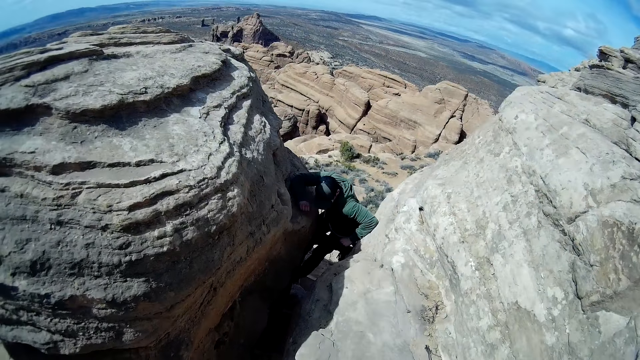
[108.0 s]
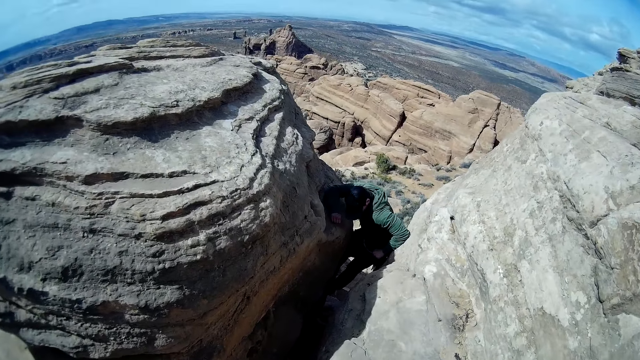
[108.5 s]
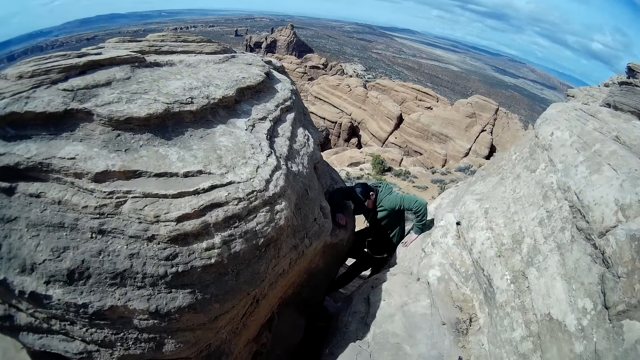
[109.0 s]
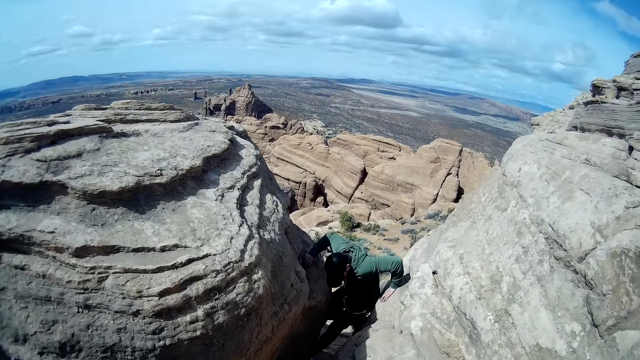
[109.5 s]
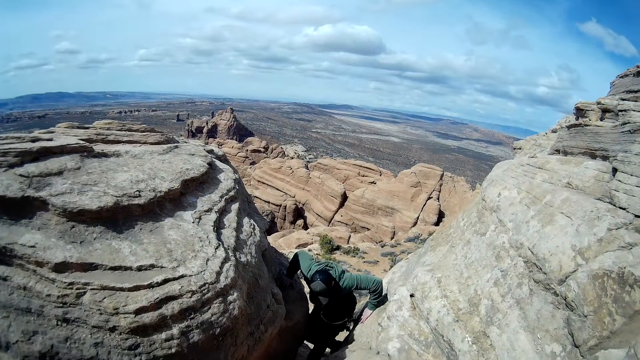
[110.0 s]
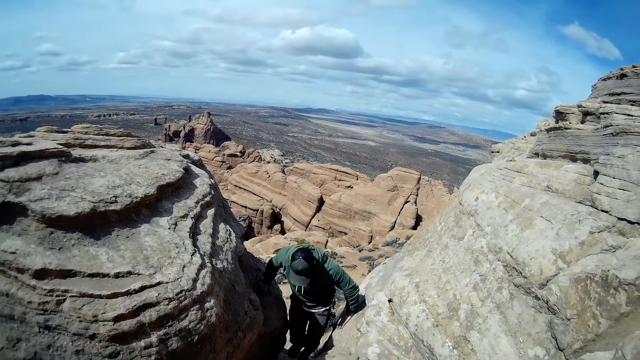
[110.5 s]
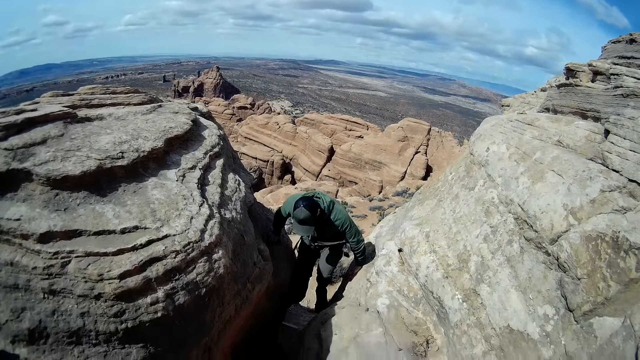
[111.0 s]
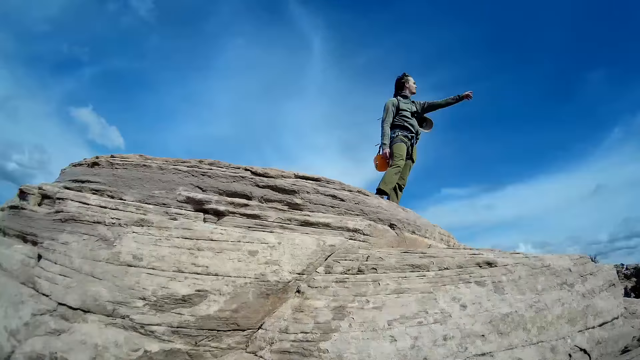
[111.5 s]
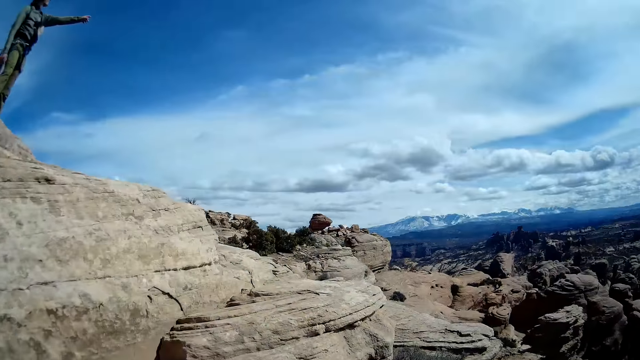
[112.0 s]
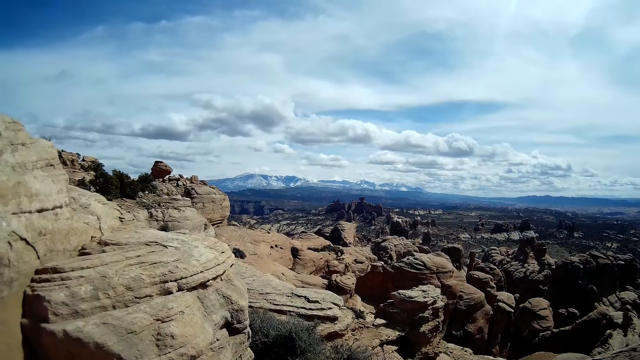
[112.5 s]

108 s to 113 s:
The camera wearer looks at a man. The man points towards the mountain view. The camera wearer looks around.

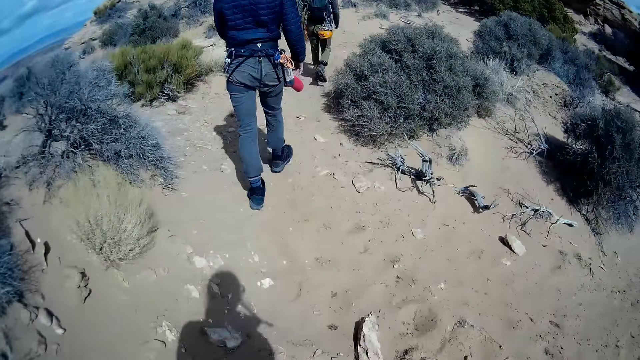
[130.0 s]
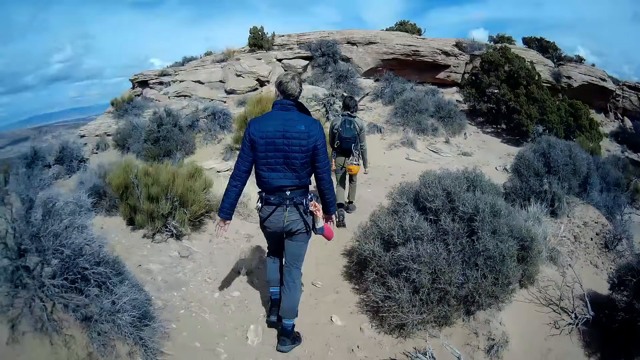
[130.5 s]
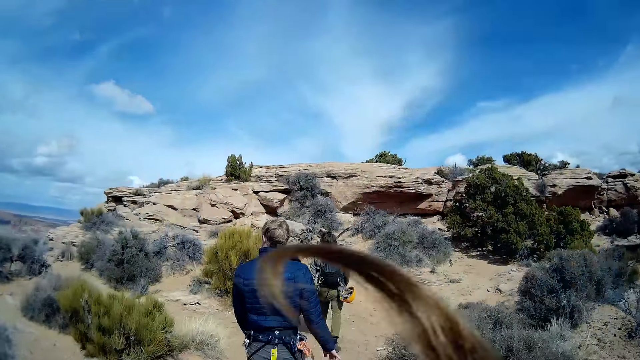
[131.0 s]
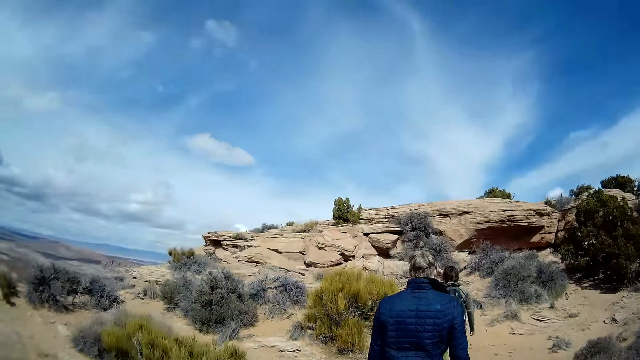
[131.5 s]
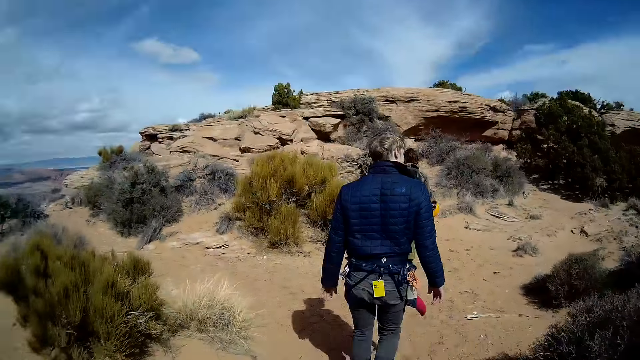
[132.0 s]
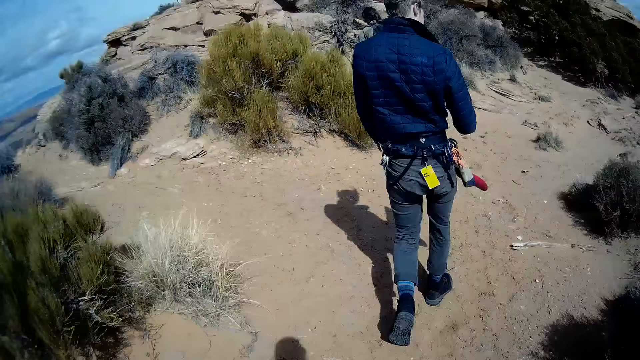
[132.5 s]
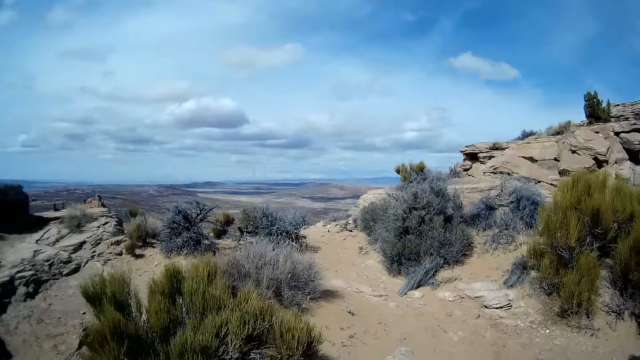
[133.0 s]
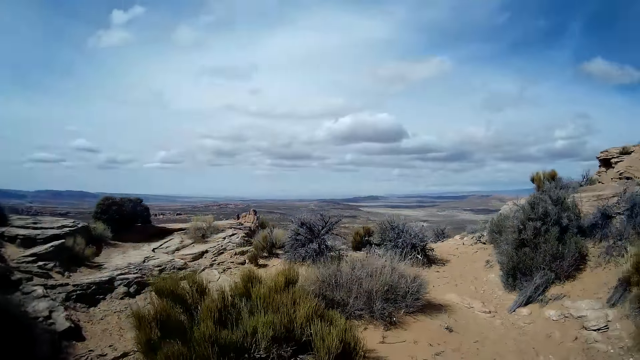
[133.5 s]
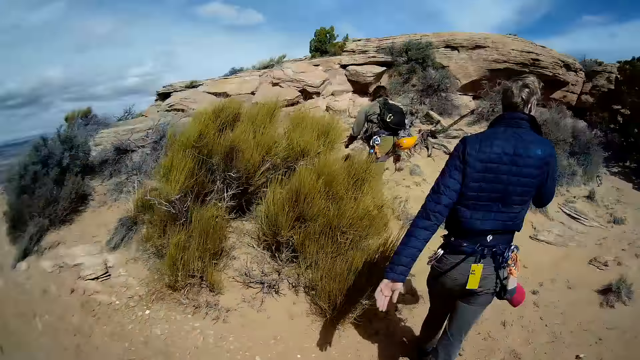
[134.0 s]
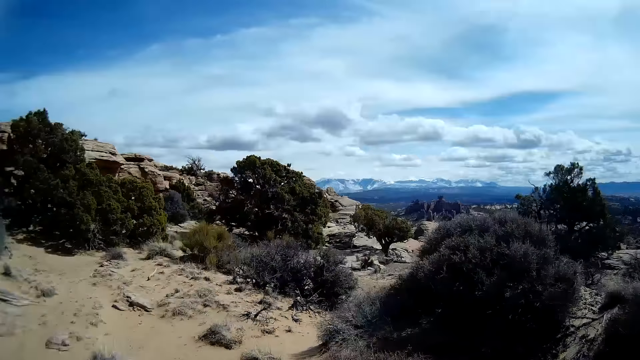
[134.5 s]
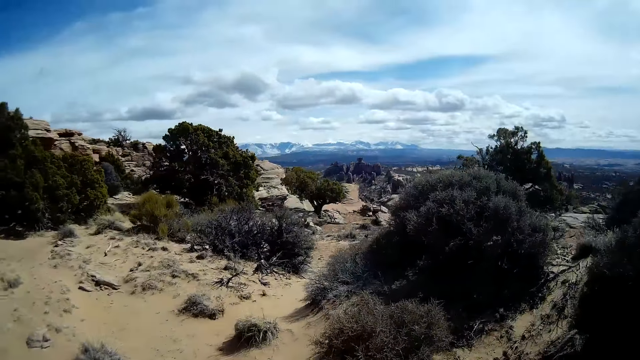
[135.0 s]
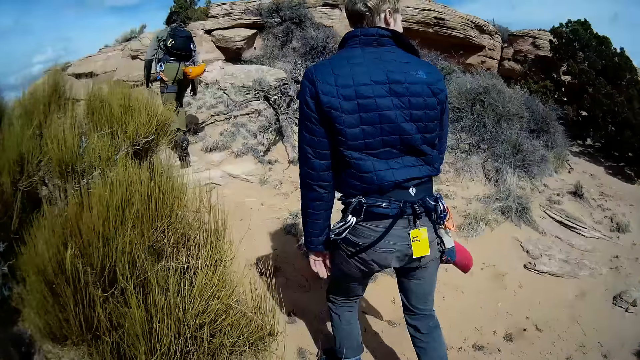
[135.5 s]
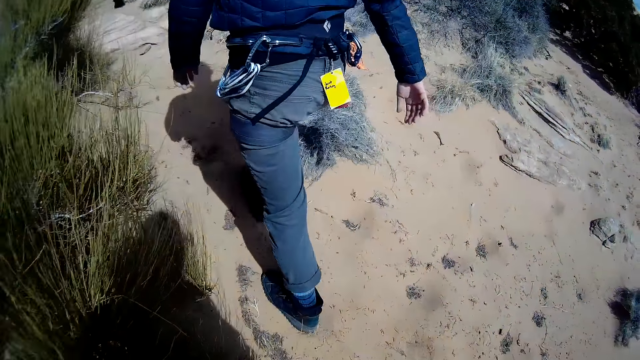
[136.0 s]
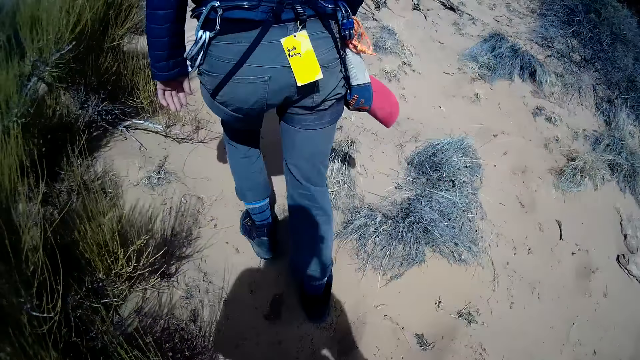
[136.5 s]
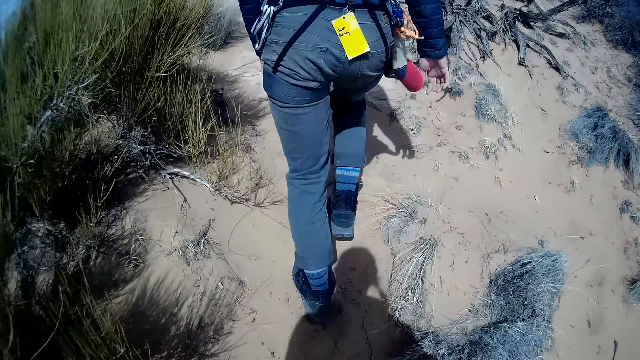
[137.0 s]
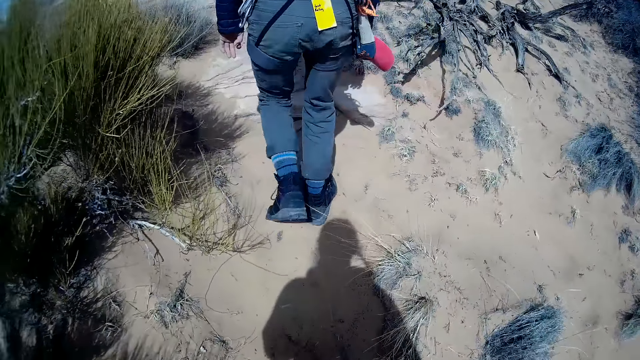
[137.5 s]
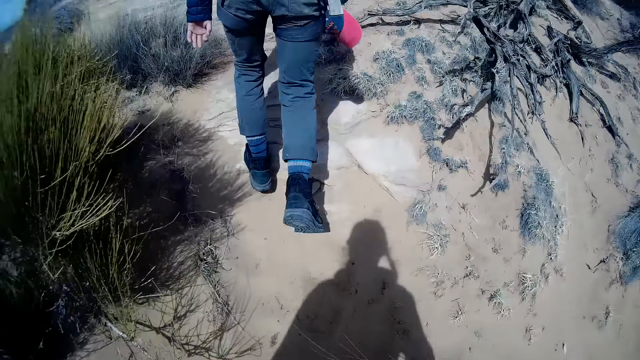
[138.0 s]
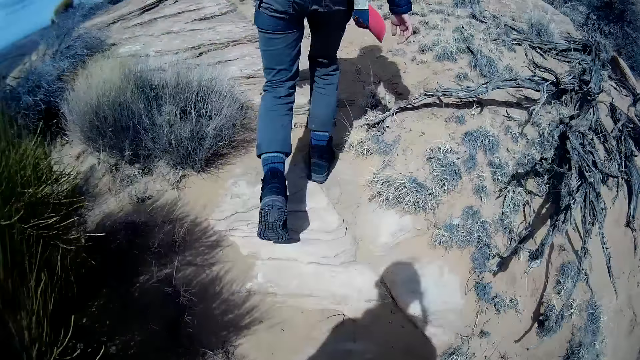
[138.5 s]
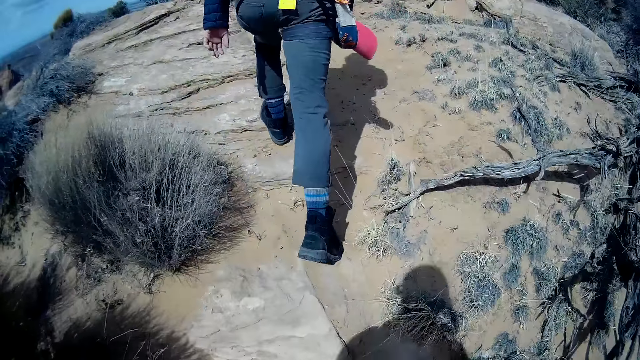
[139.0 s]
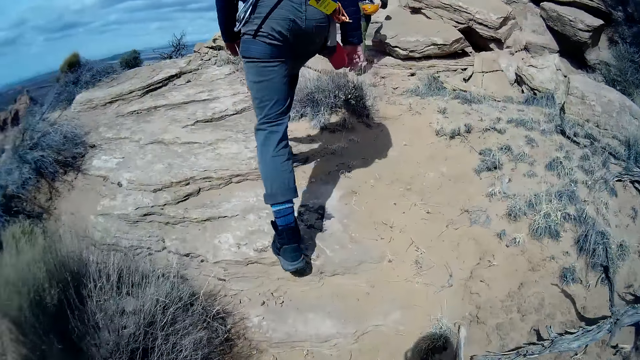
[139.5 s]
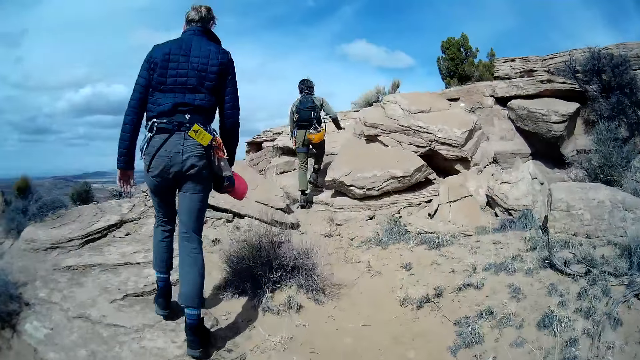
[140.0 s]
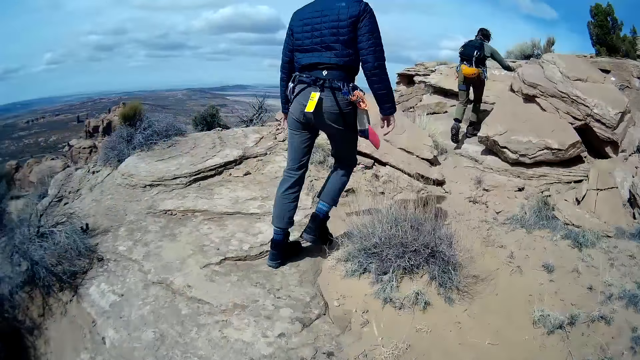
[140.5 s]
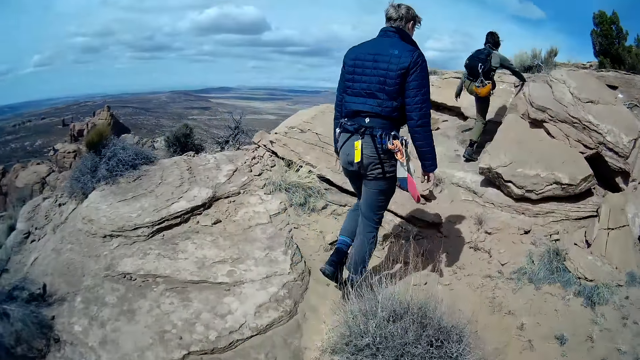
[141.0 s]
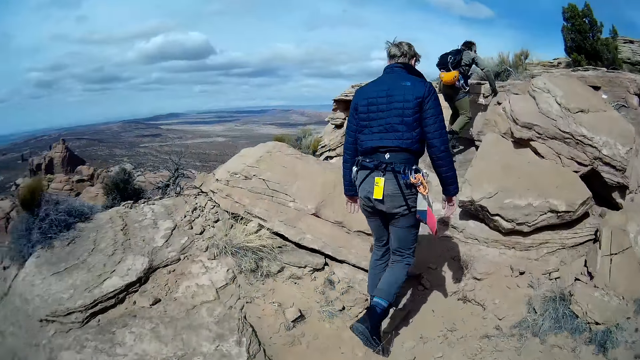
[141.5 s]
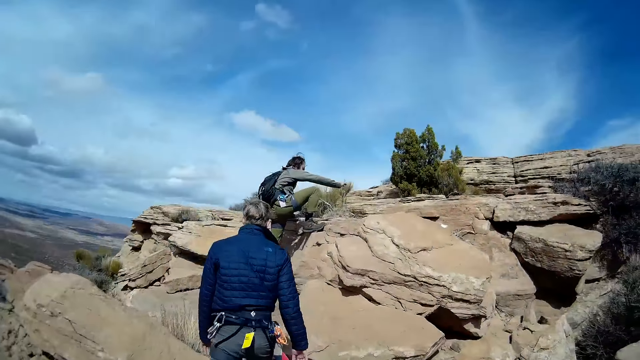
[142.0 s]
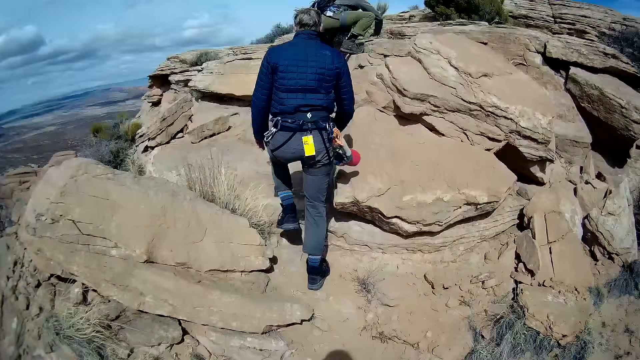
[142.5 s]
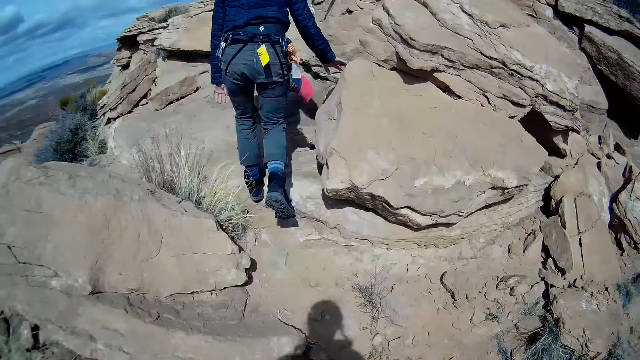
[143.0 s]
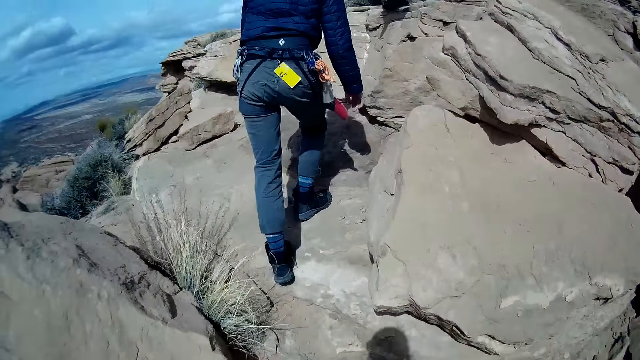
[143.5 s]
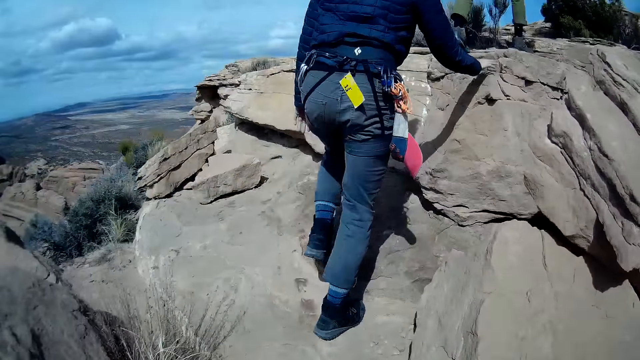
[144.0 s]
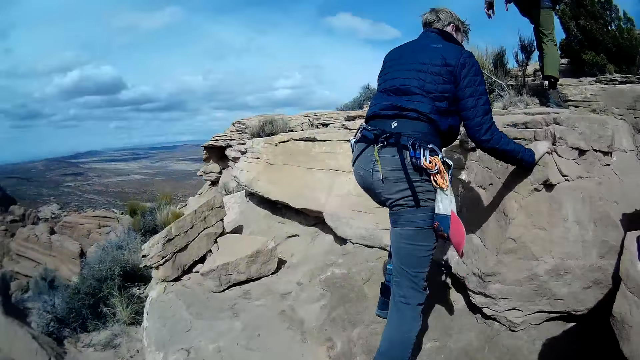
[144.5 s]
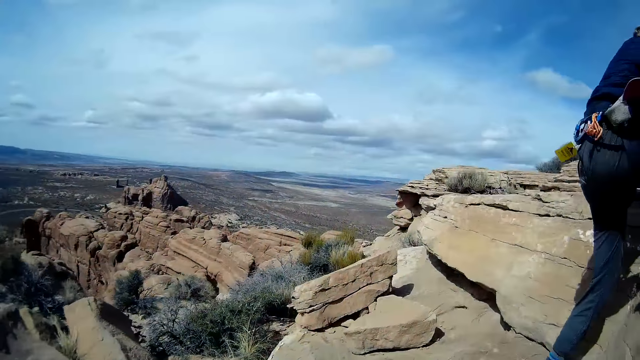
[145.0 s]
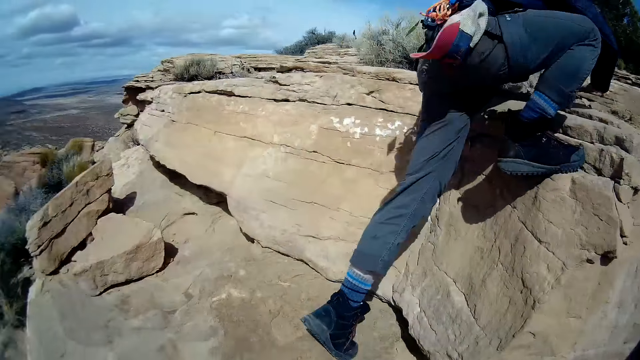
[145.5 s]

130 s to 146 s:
The camera wearer walks on the mountain towards a pipe. They climb on the stone.
